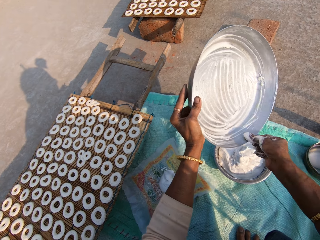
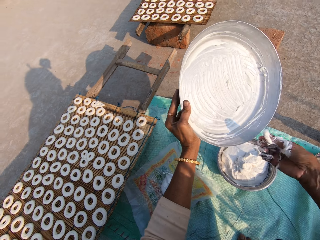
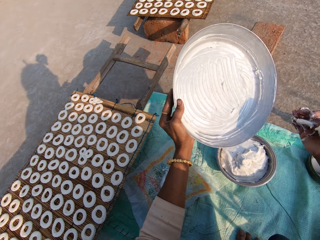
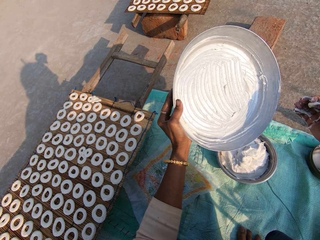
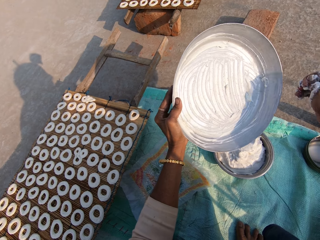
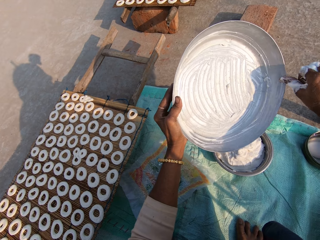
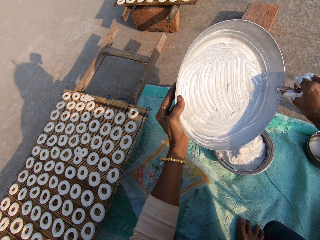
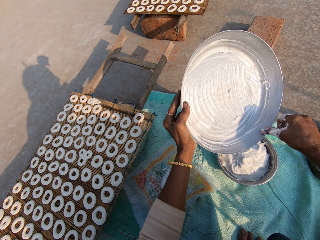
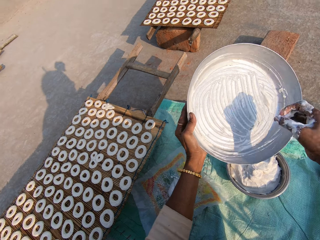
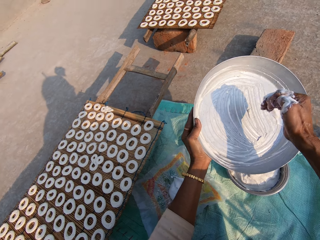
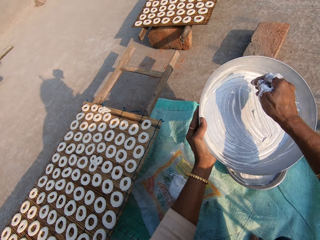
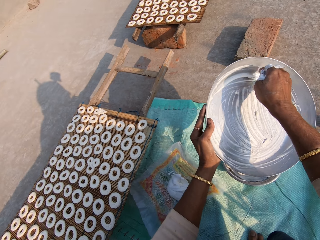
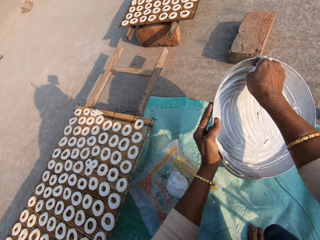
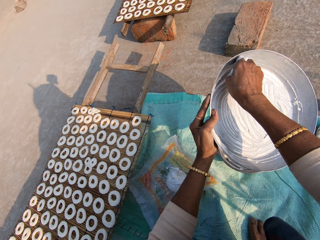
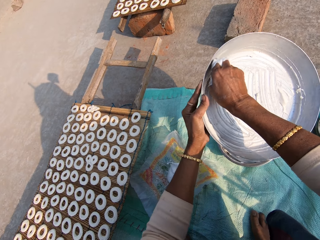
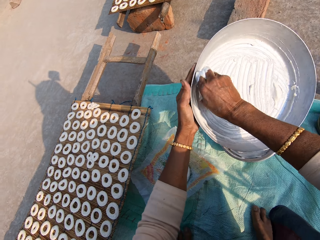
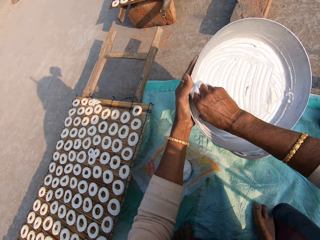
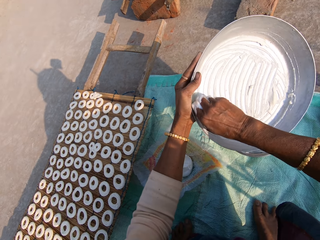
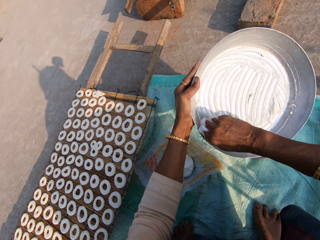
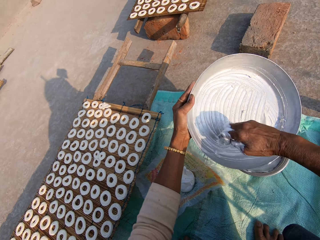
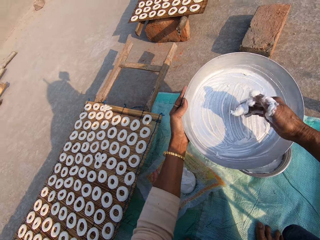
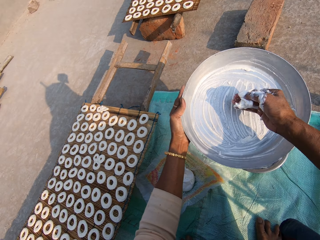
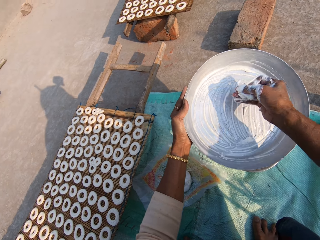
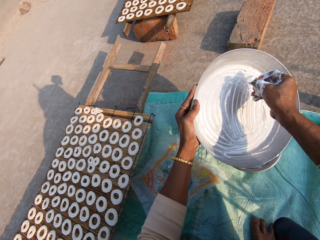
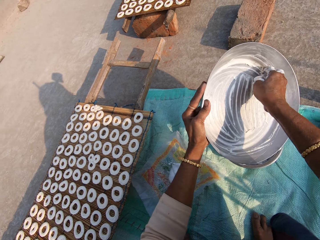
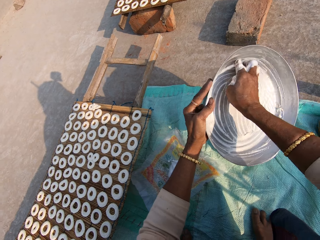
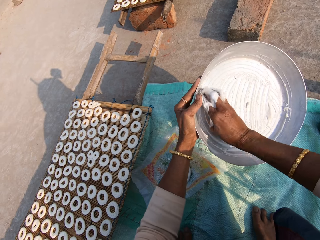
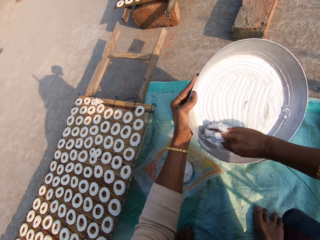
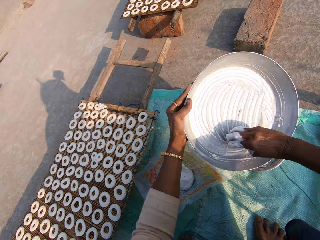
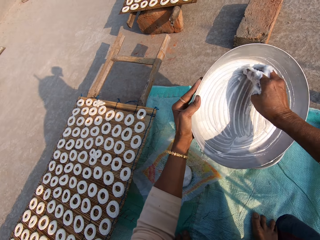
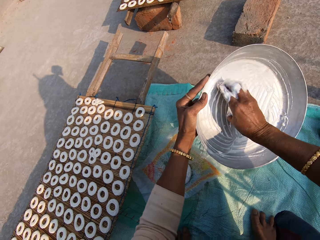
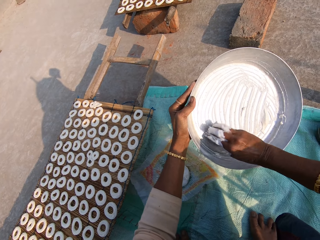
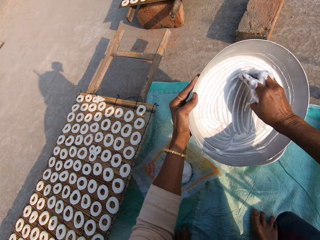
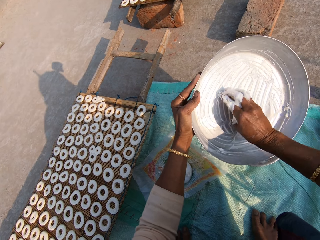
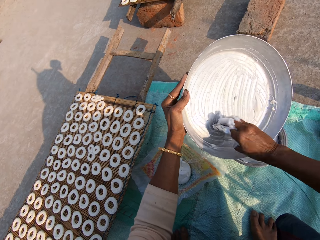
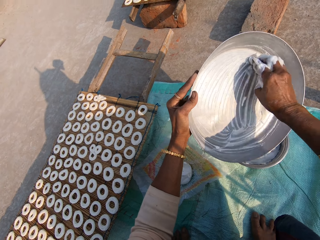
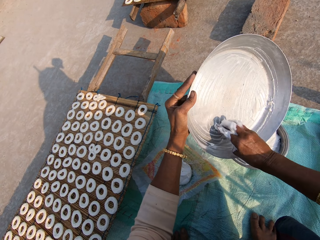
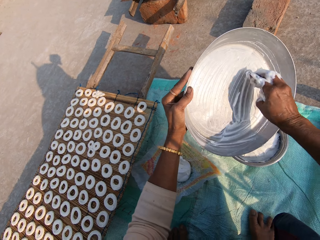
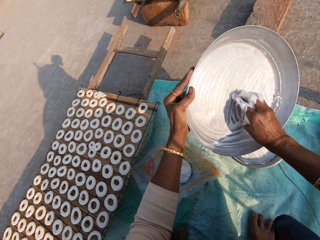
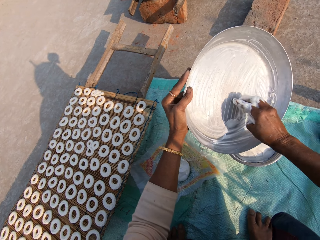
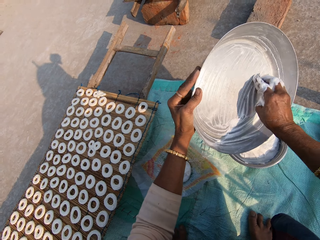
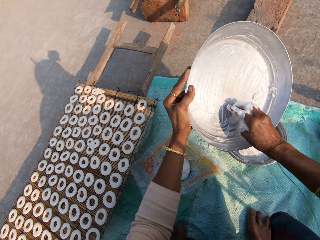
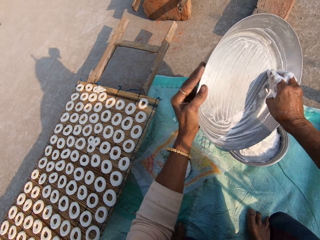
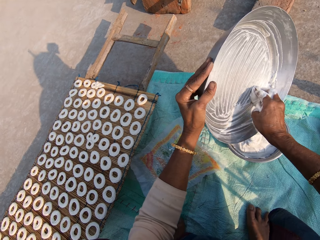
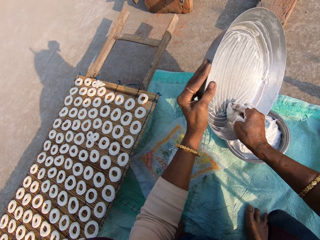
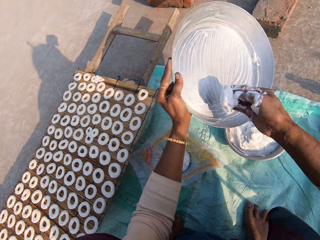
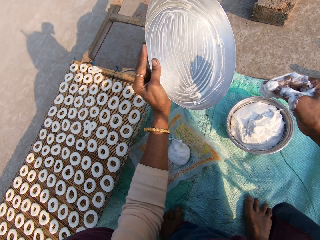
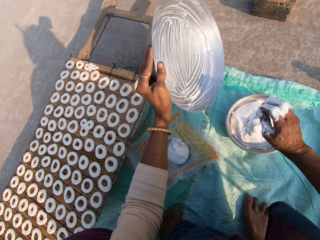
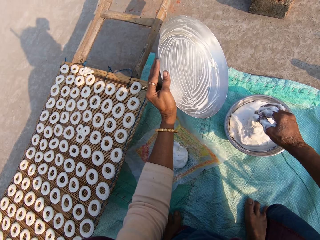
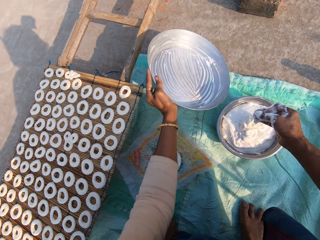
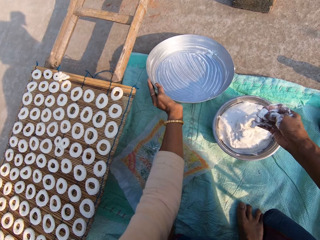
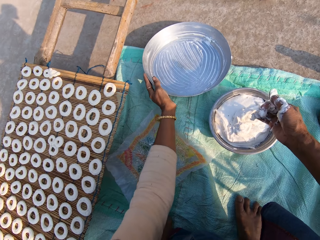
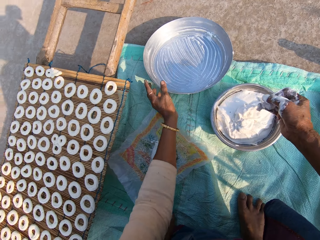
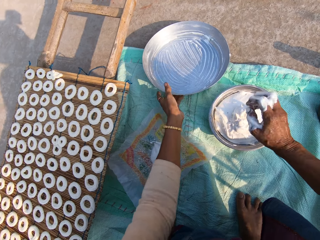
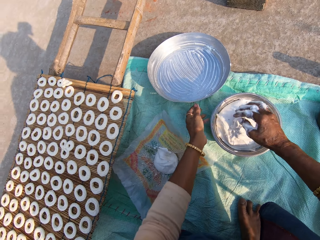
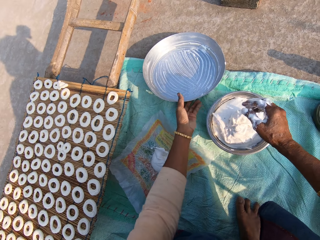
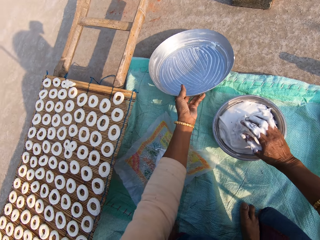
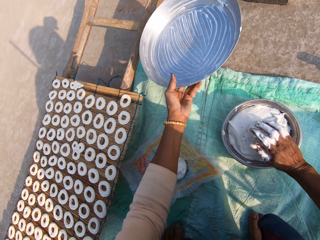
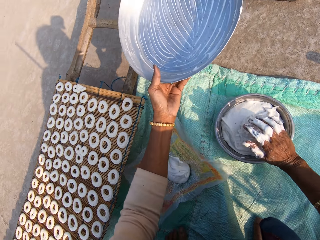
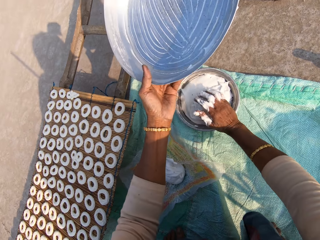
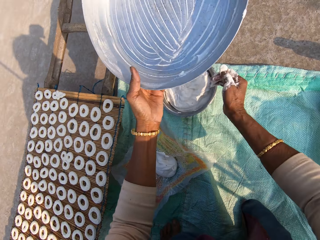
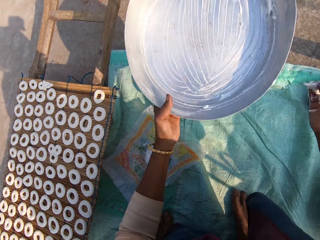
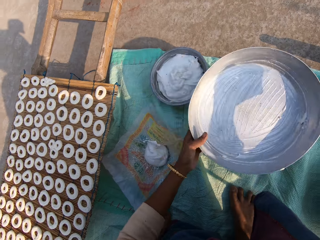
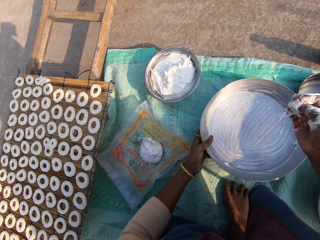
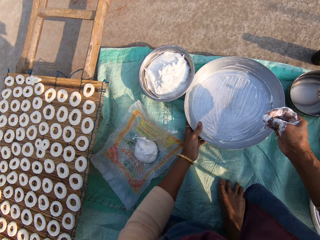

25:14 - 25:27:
The camera wearer puts the flour in the steel bowl on the floor. They drop the steel bowl on the floor. They pick up the steel bowl from the floor. They move the steel bowl on the sack.

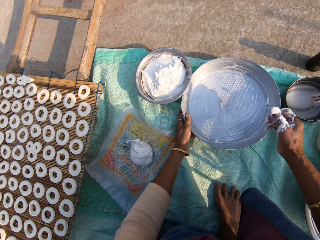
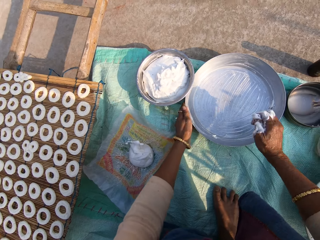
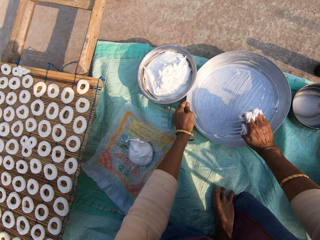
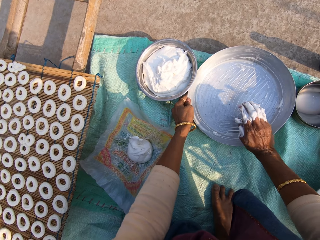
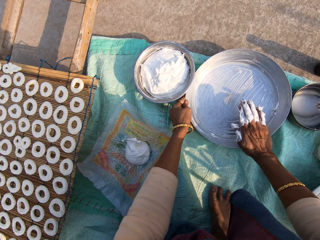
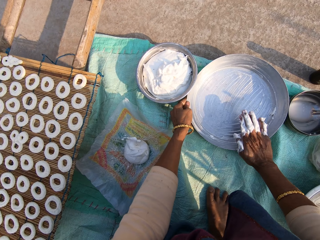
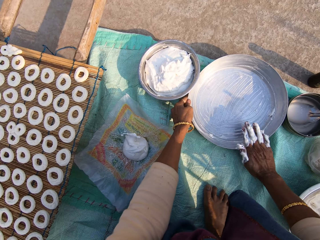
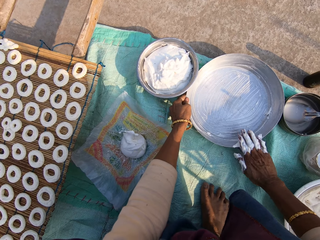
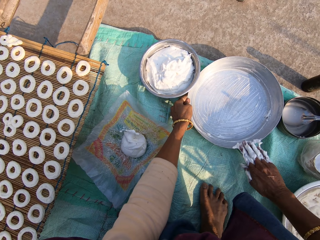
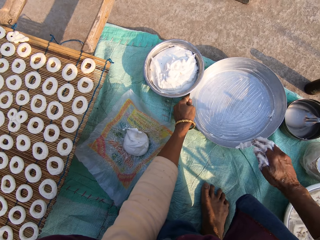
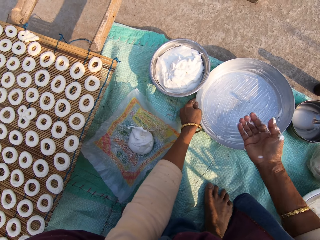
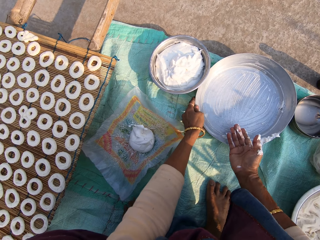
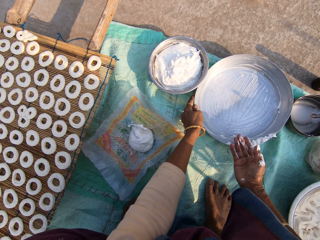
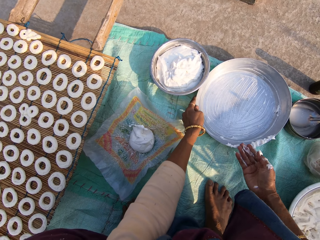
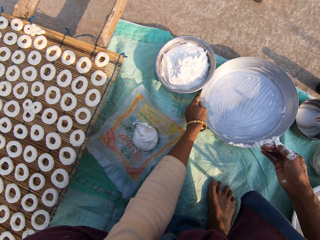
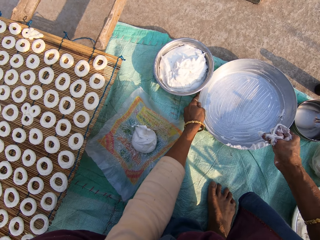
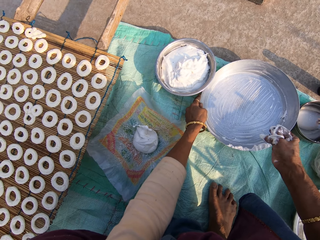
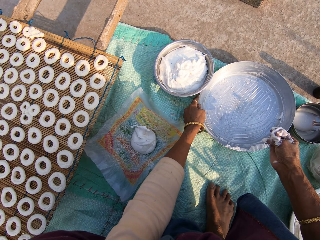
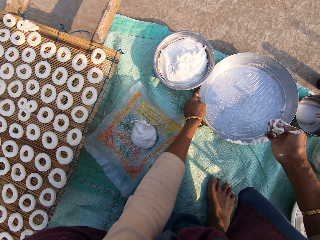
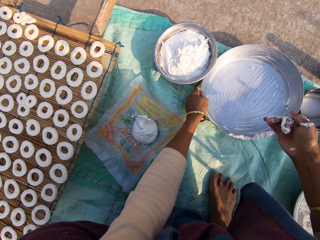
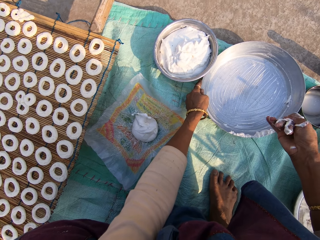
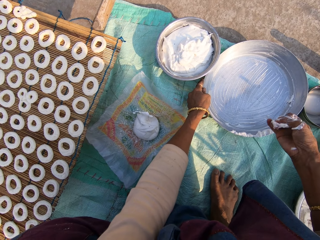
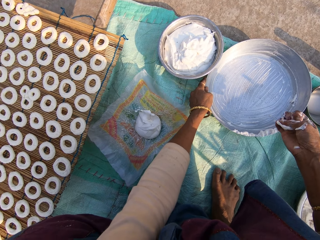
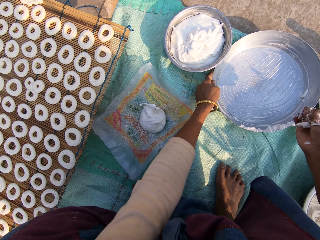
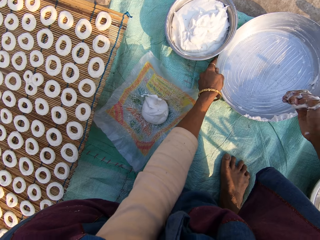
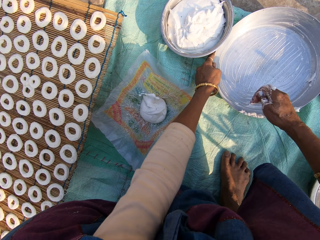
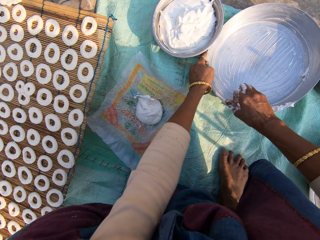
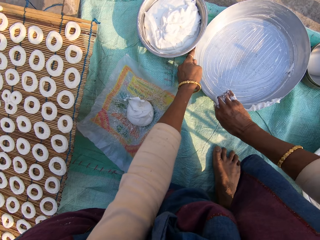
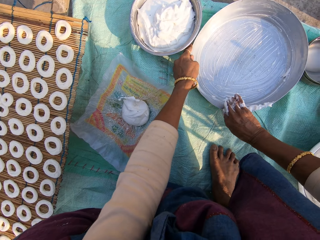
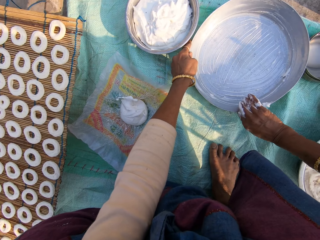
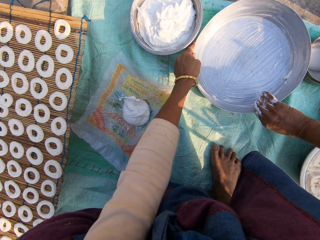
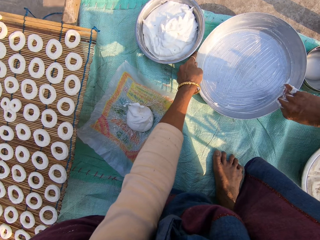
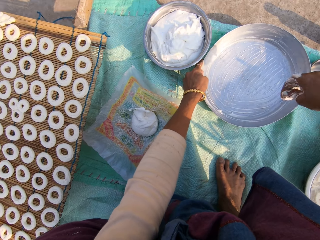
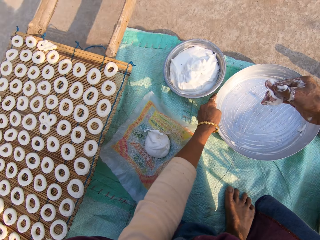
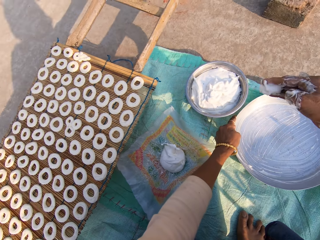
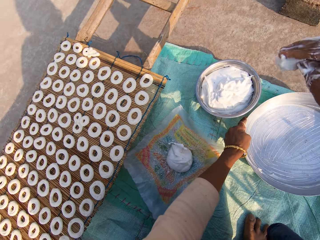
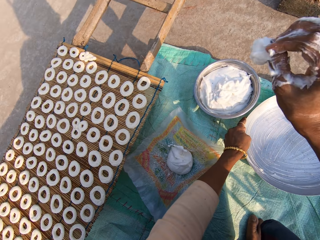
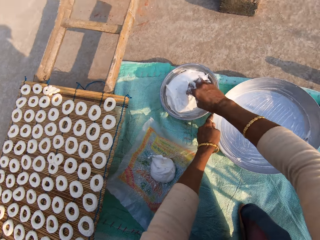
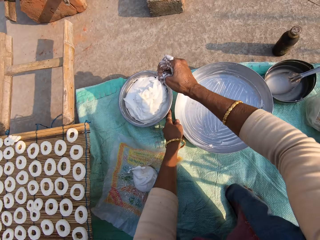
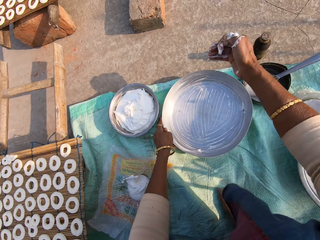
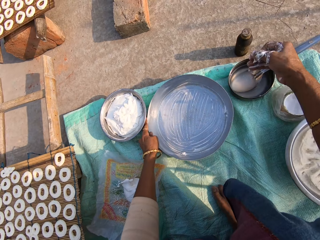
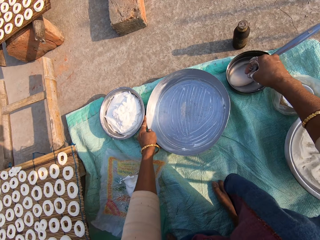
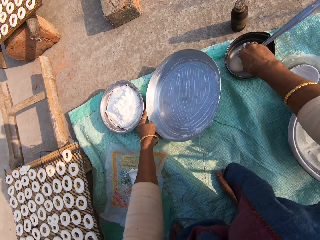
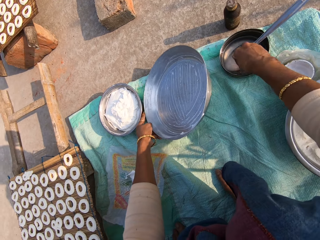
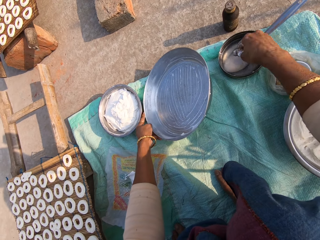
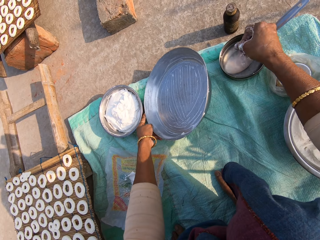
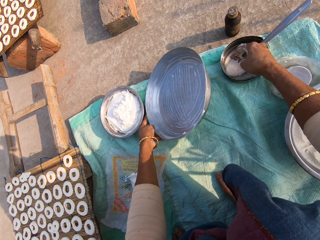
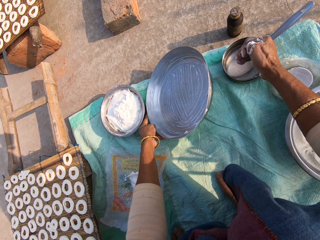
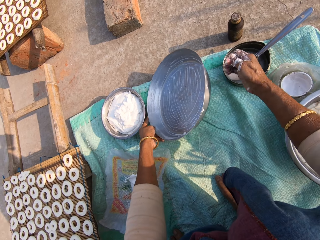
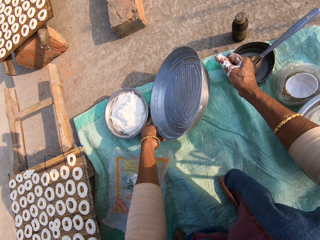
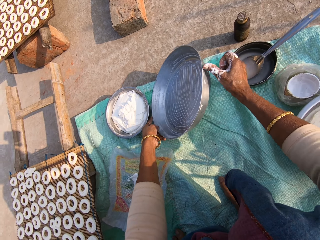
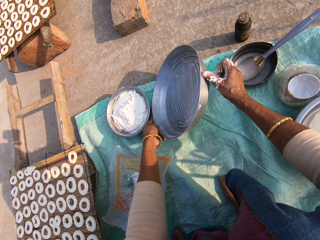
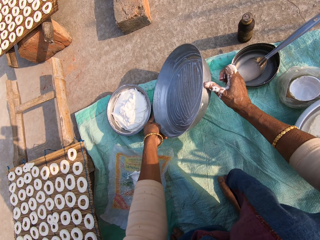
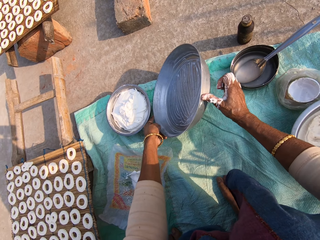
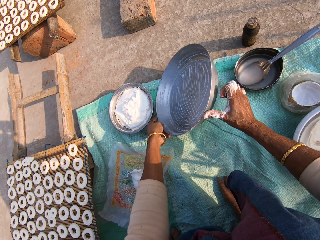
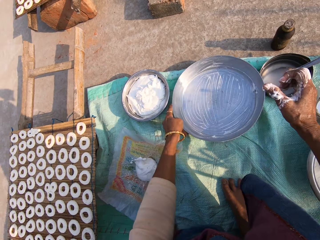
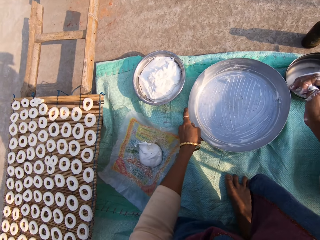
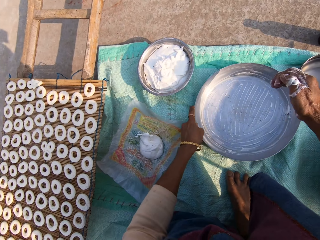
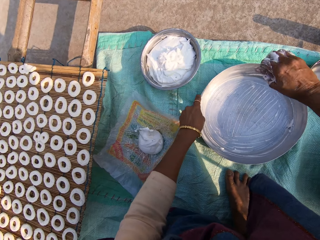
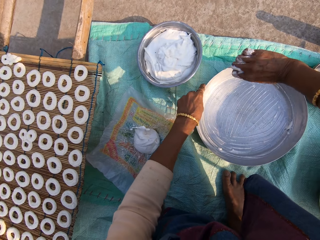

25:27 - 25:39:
The camera wearer puts the tray on the sack. She scoops flour from her right hand on the steel bowl. She wipes her hand on the tray. She scoops flour from the steel bowl. She wipes the cream from the tray. She puts the flour into the other steel bowl. She dips her right hand in a bowl of water. She wipes the tray with her hand. She scoops flour from the steel bowl. She places the steel bowl on the floor.
